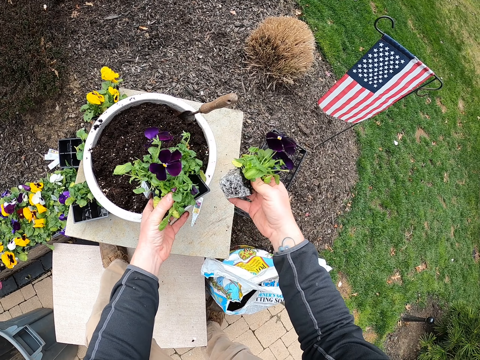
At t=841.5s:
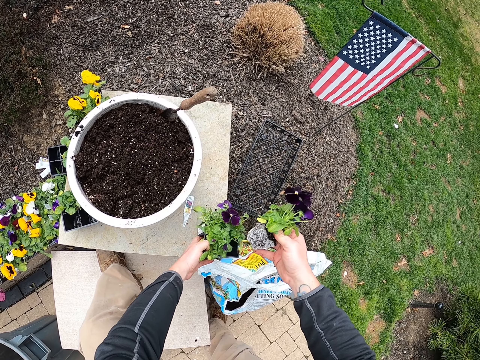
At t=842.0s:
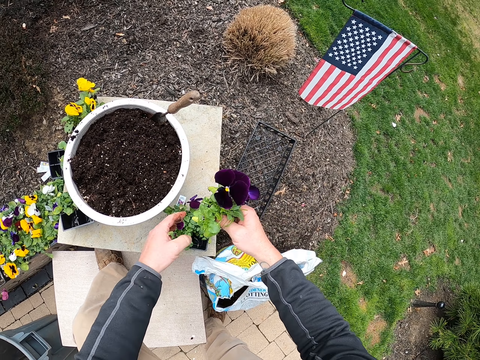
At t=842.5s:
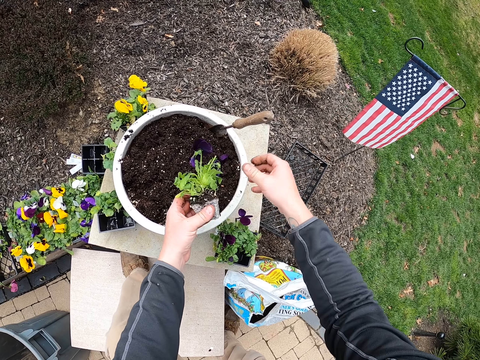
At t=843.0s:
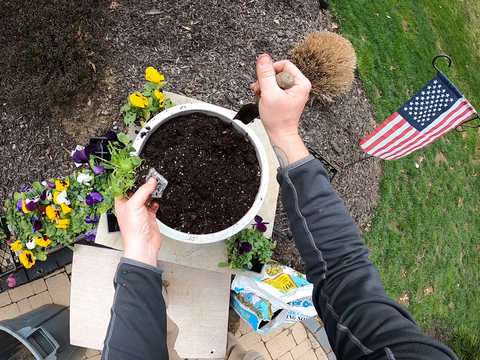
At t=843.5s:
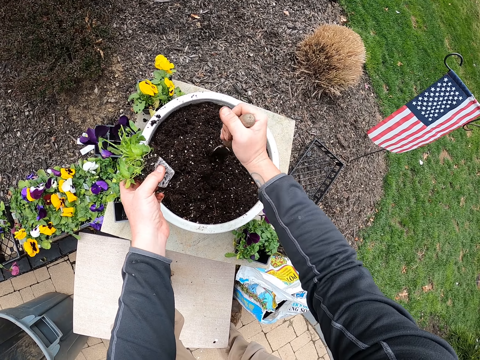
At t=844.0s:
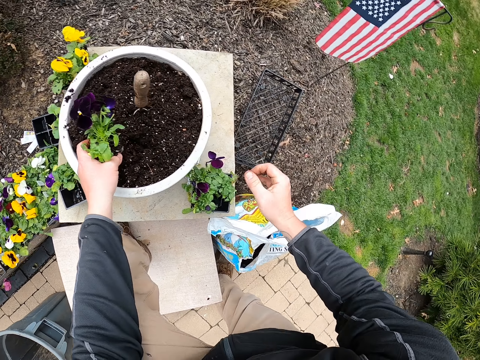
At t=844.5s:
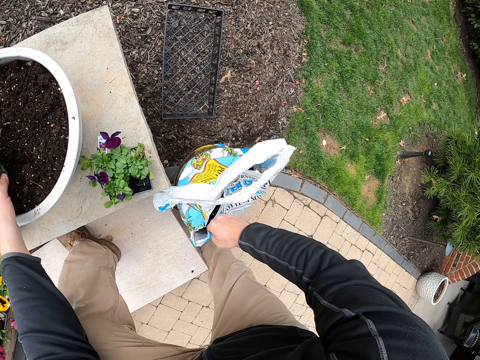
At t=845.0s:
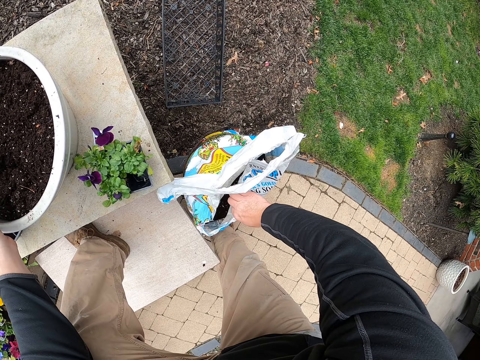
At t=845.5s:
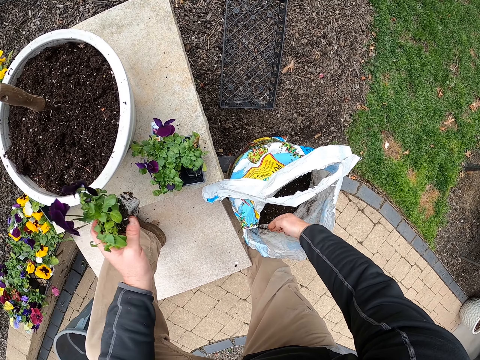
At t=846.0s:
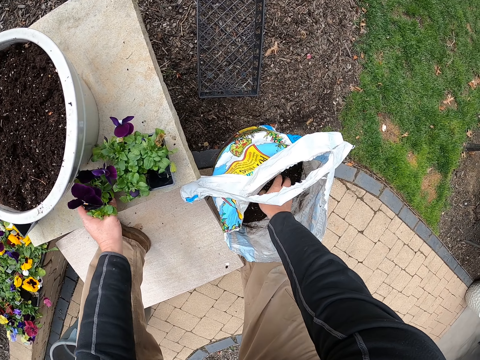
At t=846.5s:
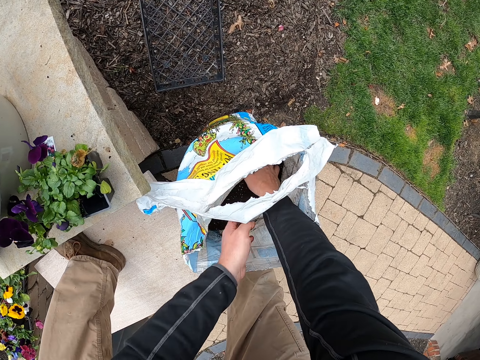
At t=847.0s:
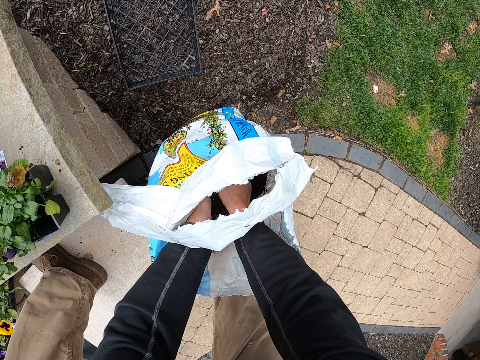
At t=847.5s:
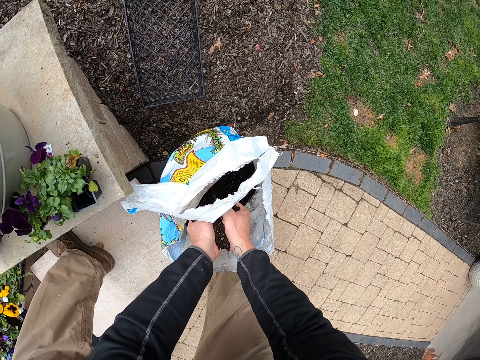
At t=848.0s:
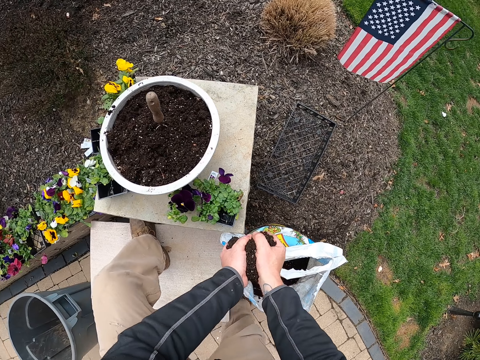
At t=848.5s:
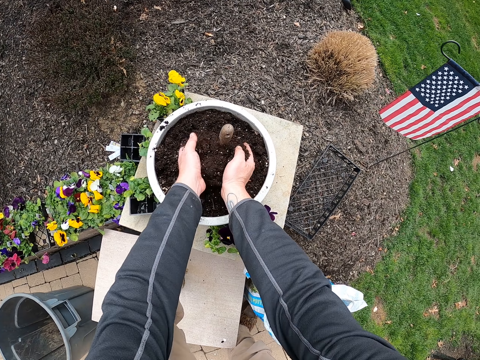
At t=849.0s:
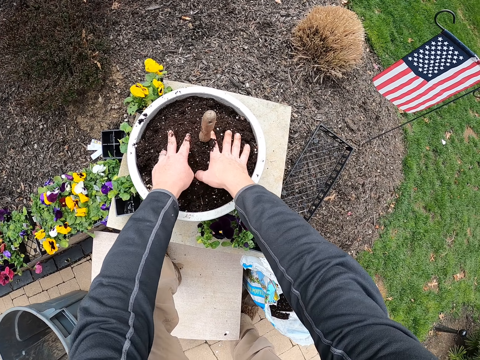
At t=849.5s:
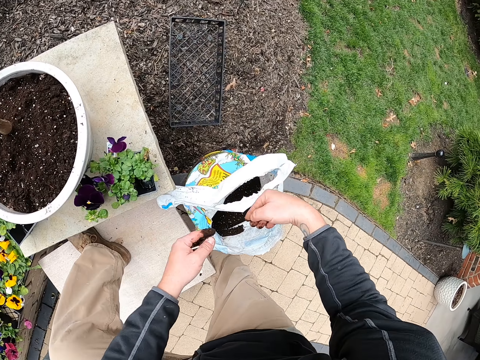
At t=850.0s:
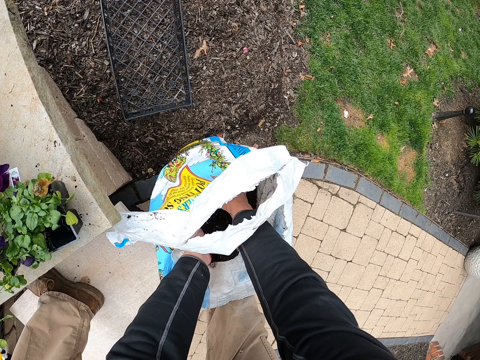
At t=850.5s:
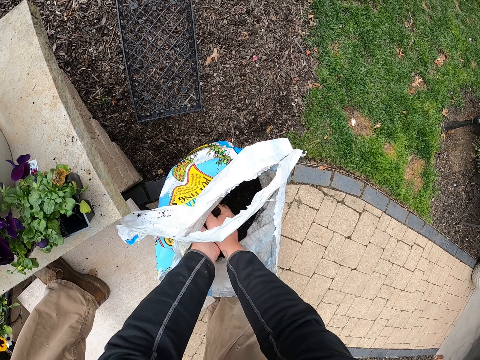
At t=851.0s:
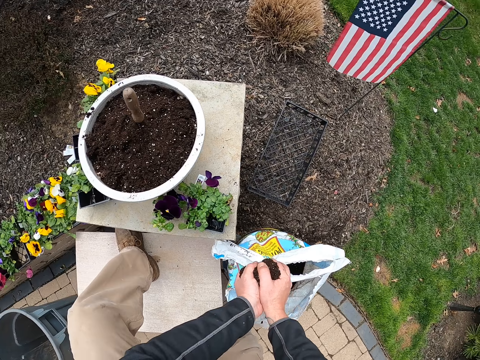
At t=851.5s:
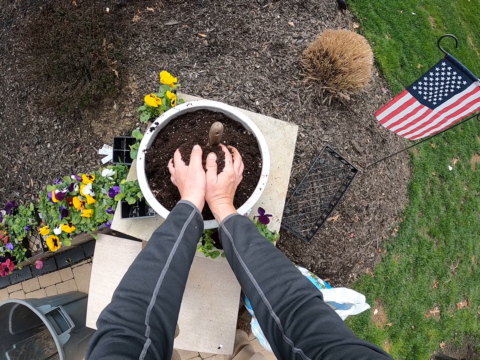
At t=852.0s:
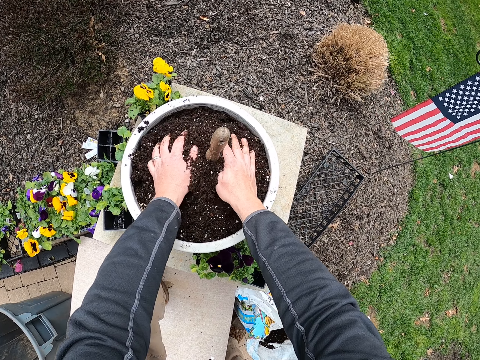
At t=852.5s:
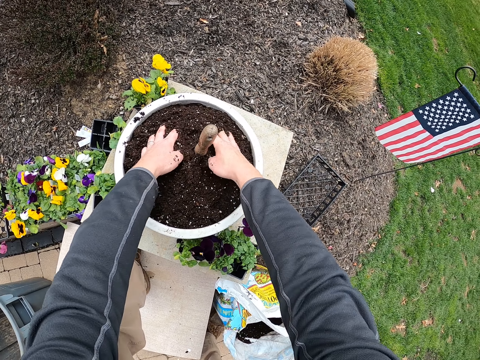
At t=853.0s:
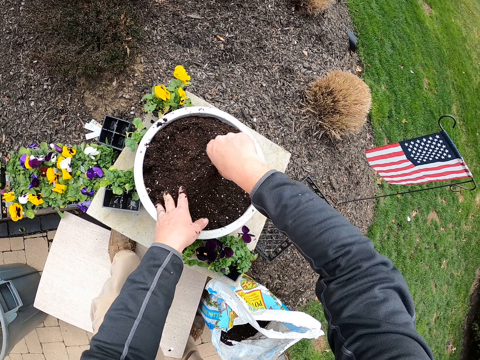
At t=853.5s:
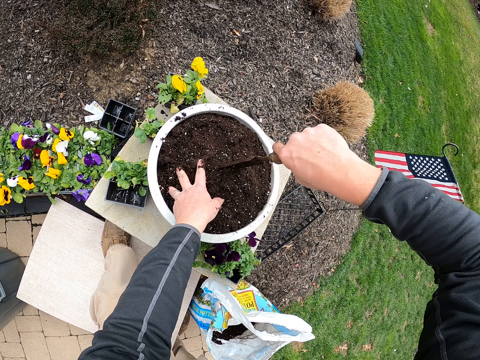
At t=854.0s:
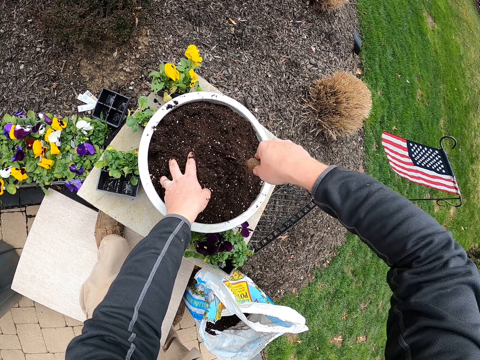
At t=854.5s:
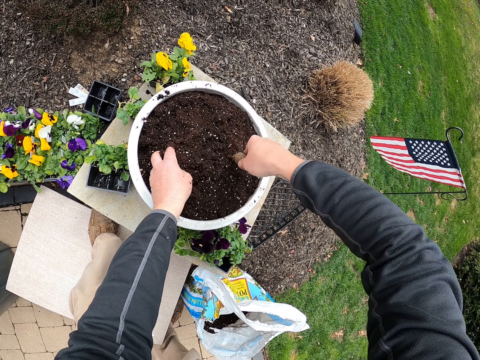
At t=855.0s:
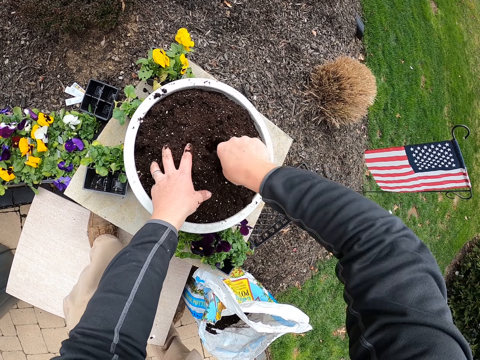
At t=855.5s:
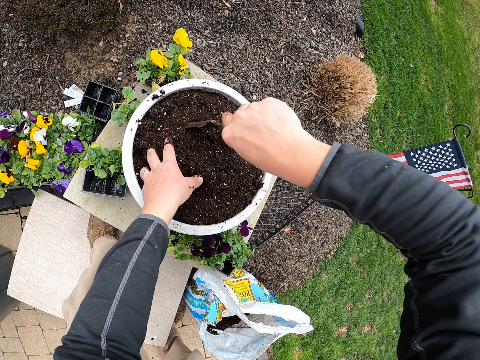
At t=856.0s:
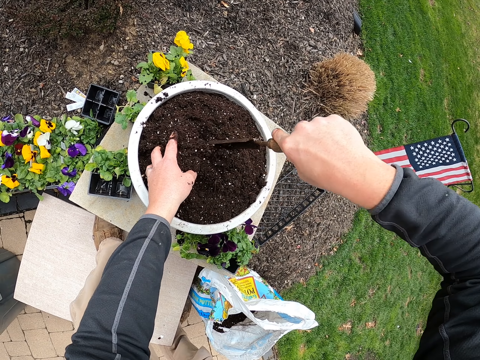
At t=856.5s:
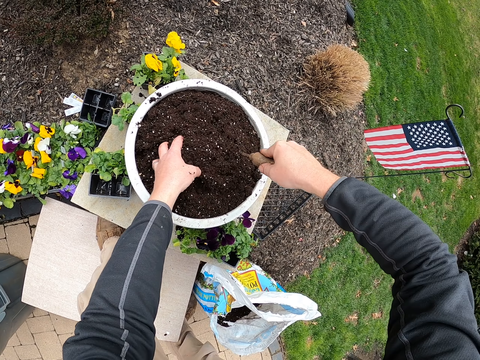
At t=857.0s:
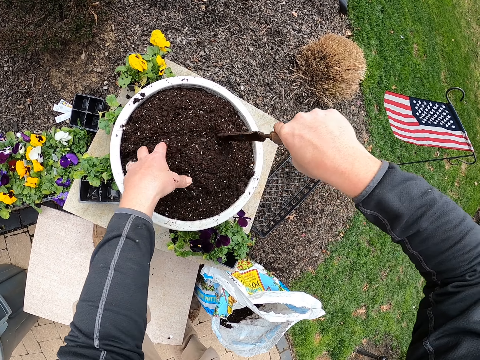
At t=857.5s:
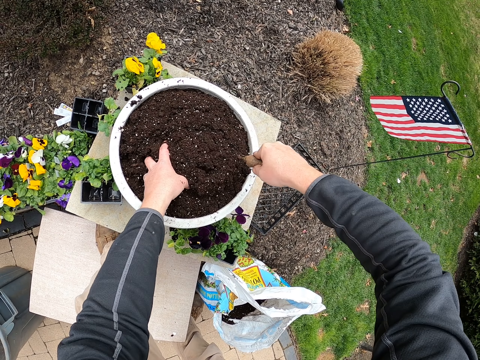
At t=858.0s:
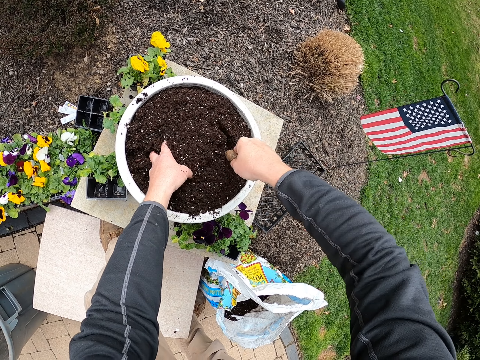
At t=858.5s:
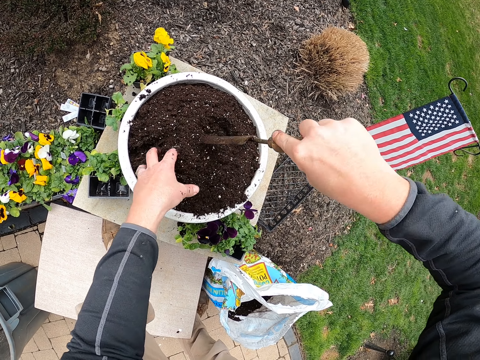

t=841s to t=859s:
The camera wearer puts the container on the floor. He puts the plants down. He picks the trowel from the flower pot. He scoops the manure with his right hand. He opens a bag. He puts the flower on the floor. He fetches soil. He puts the manure in the flower pot. He pours the soil into a bucket. He fetches soil. He pours soil into the bucket. He removes the trowel. He mixes the manure with the soil. He ploughs into the soil.

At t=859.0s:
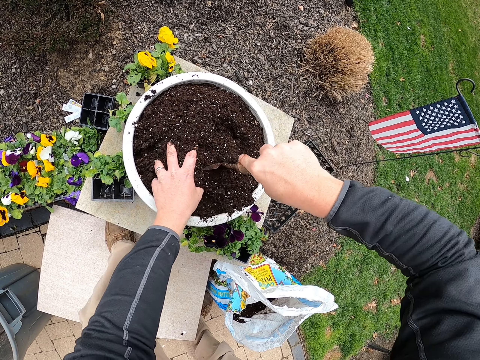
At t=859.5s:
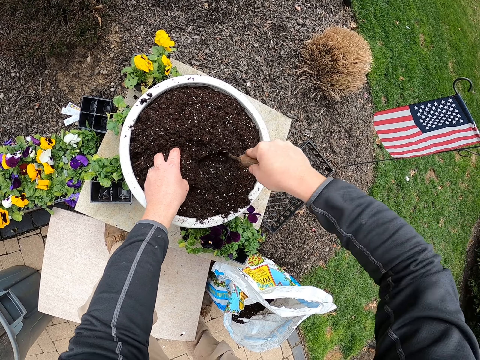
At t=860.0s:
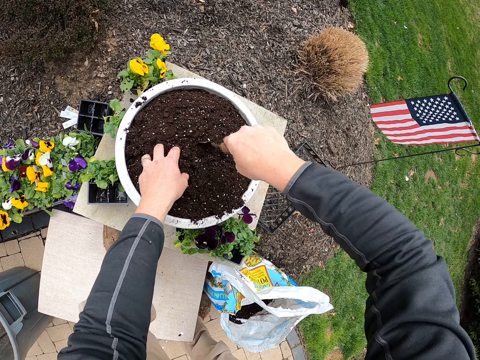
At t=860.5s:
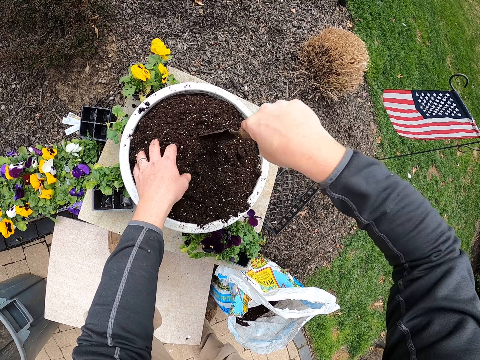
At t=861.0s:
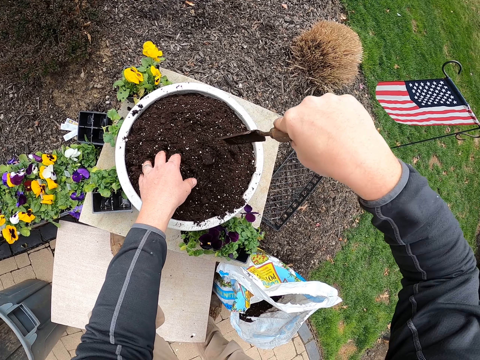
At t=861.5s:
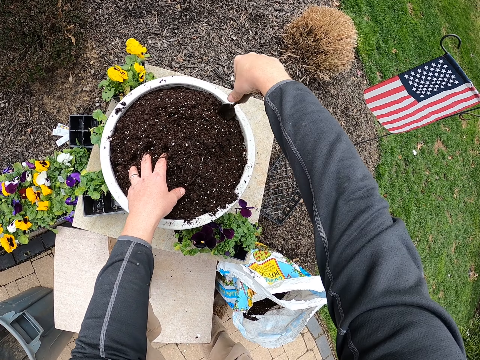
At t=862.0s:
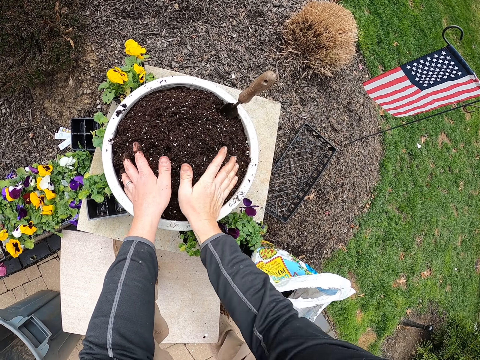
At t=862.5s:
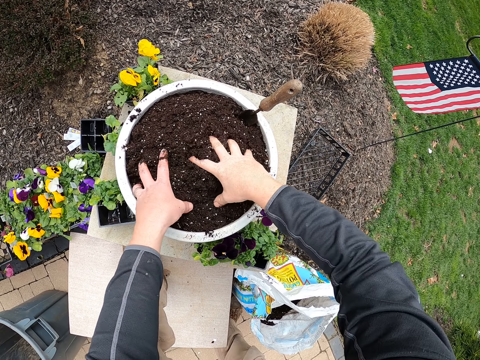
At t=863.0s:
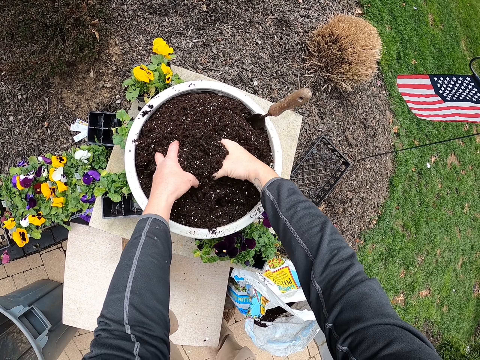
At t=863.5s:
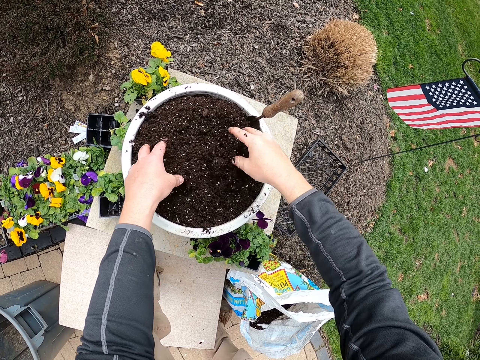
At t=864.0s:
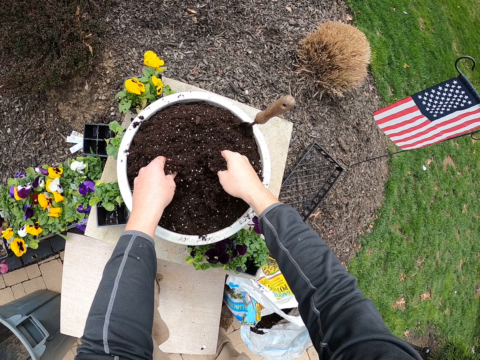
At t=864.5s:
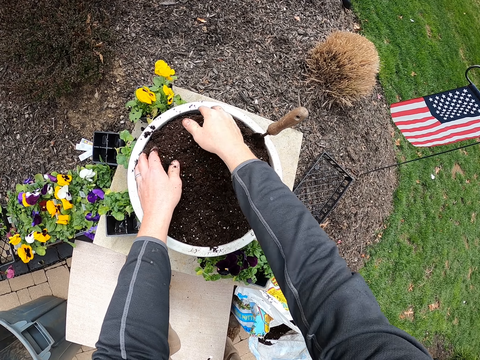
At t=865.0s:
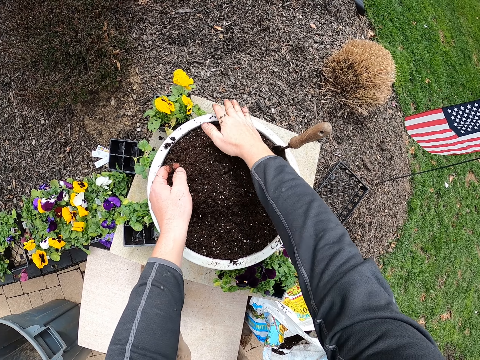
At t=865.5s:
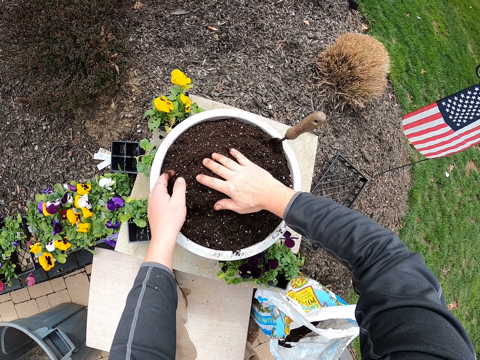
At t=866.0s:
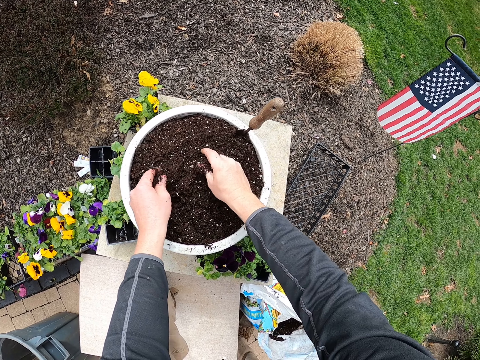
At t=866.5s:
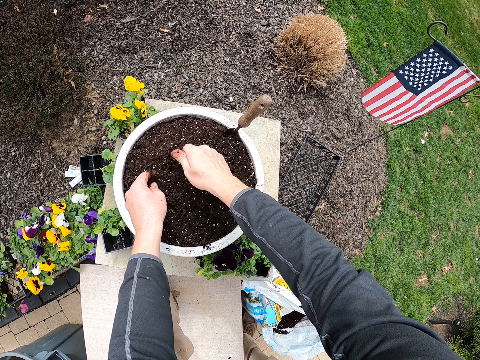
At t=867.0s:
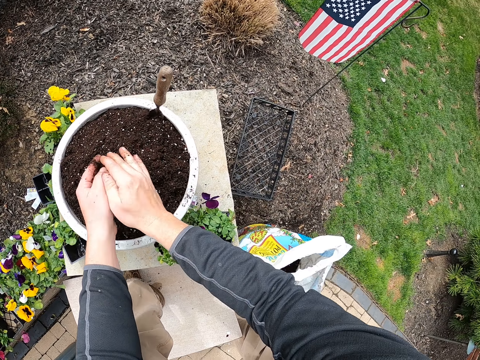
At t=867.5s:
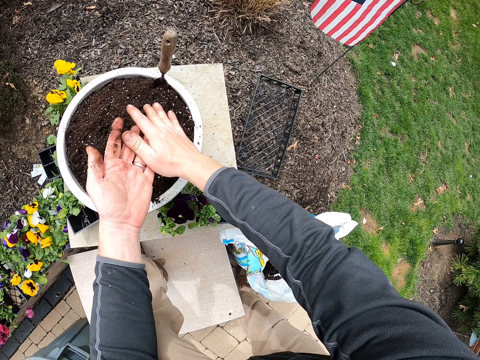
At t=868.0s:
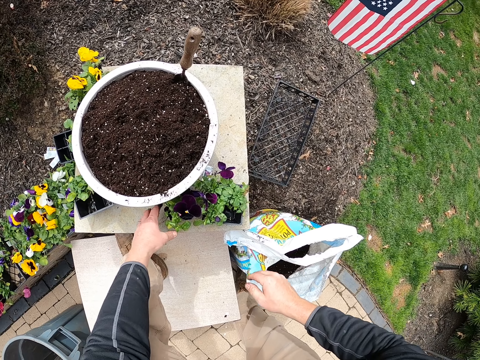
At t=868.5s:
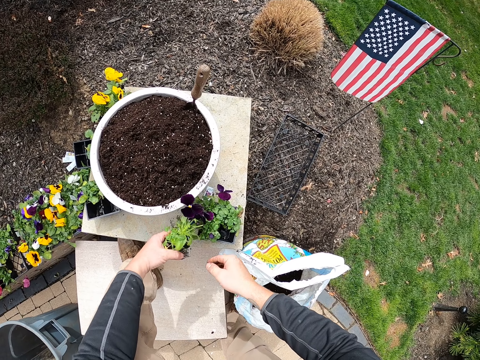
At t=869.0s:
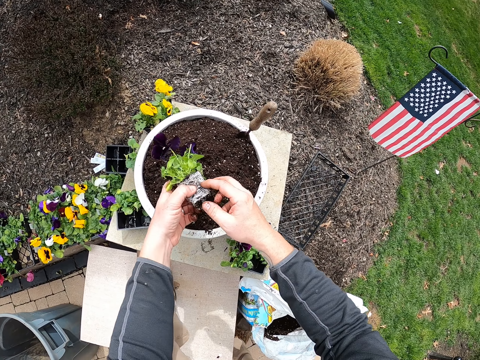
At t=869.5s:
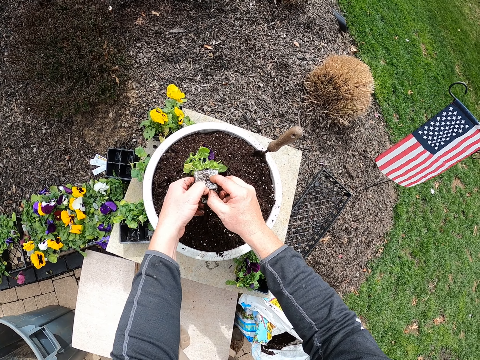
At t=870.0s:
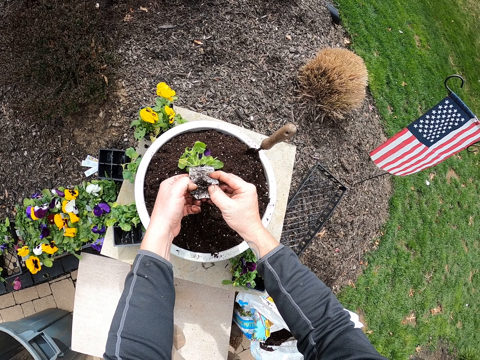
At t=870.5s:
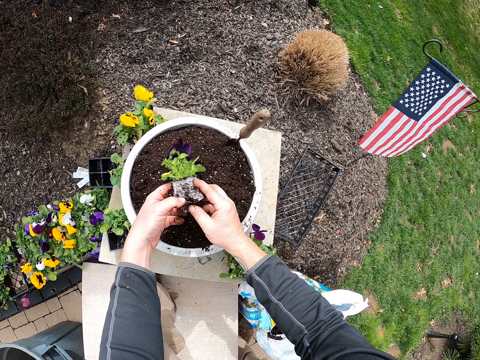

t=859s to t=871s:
The camera wearer spreads the soil. They wipe their hands. They pick a plant from the floor. They plant the flowers in the flower pot. They hold the plant.
